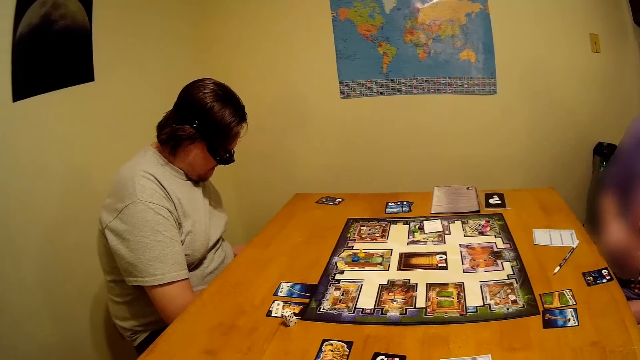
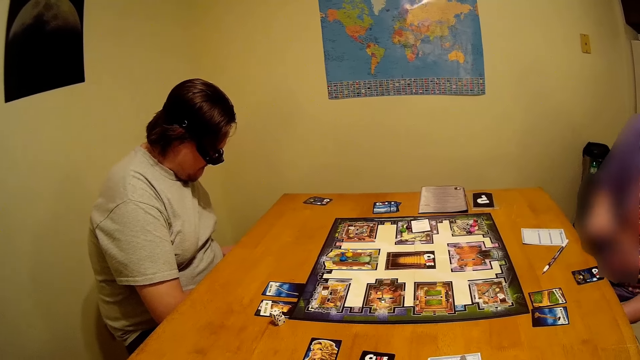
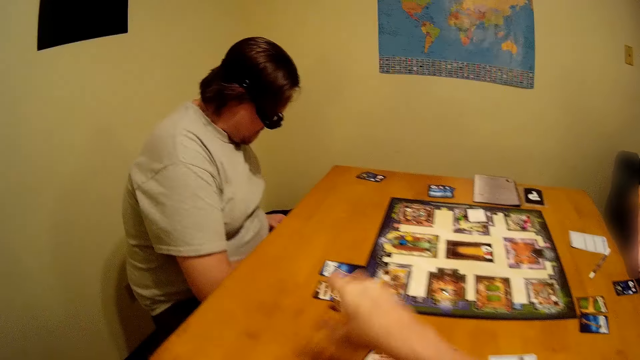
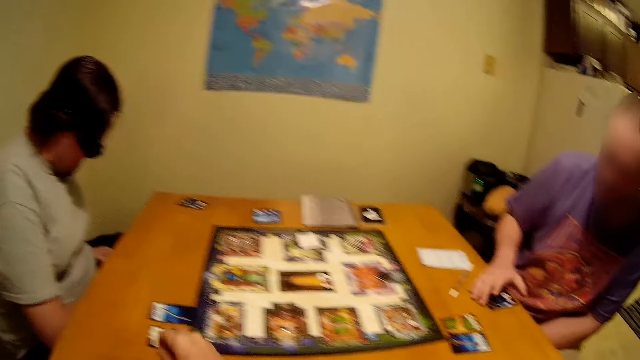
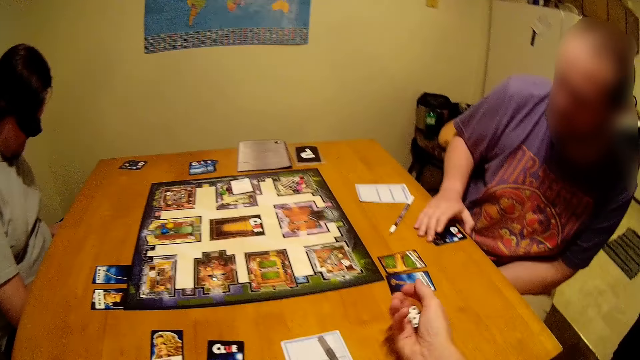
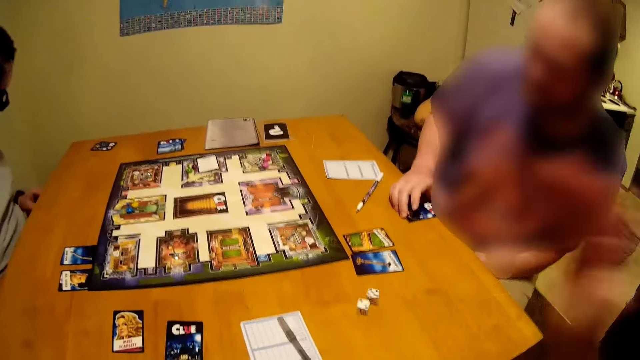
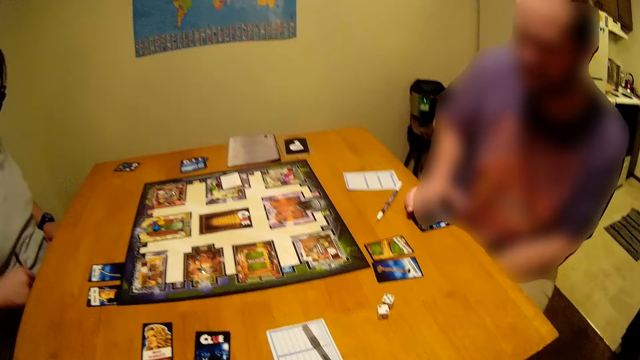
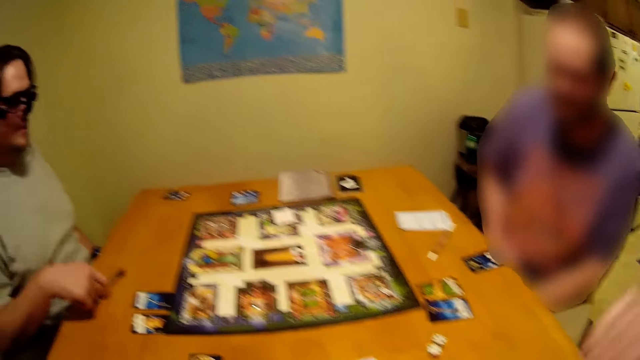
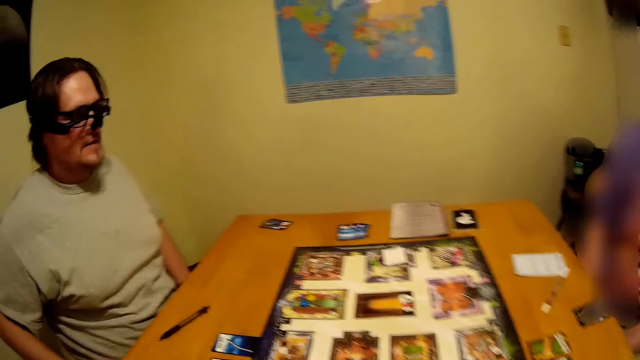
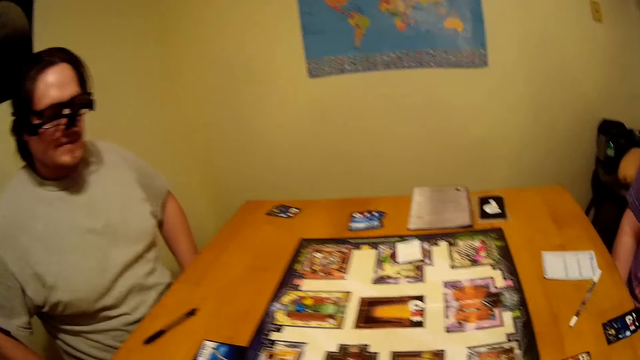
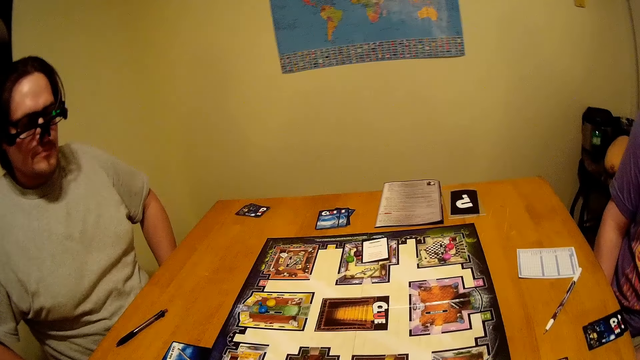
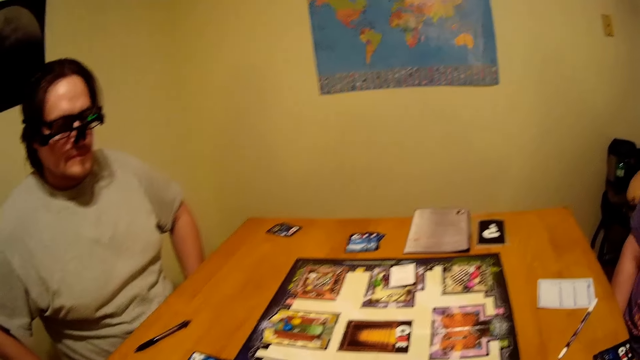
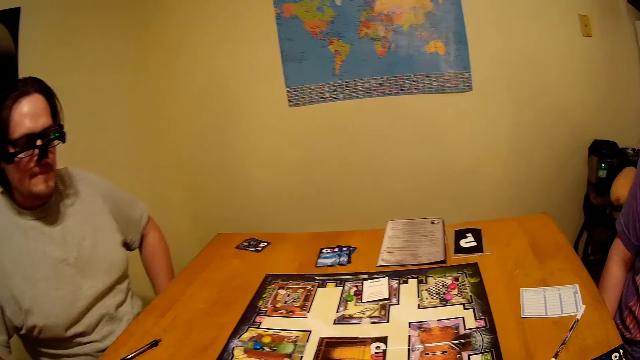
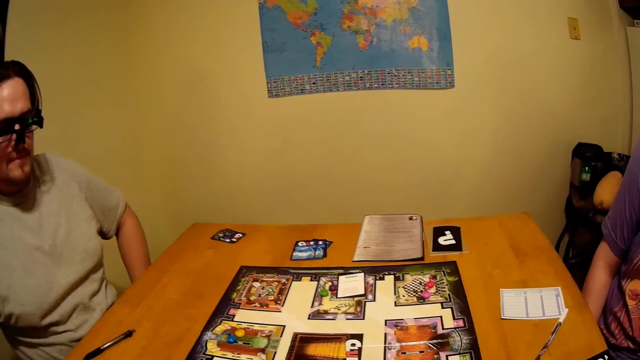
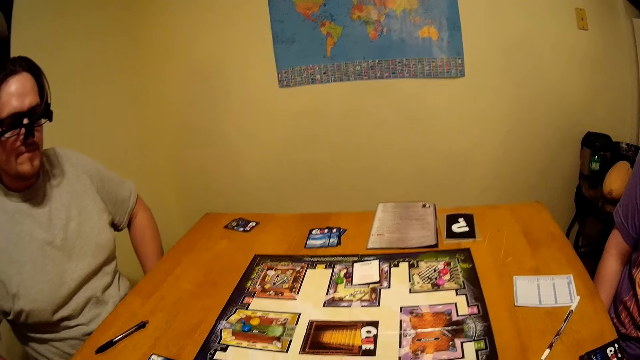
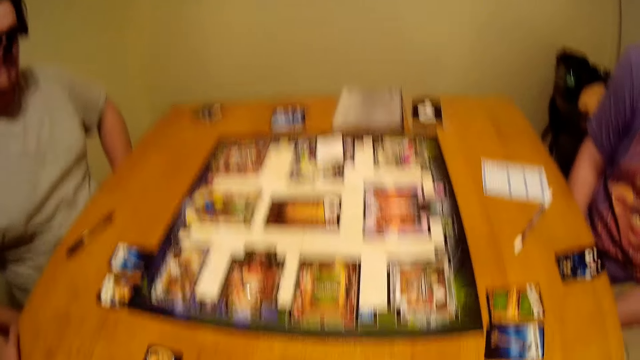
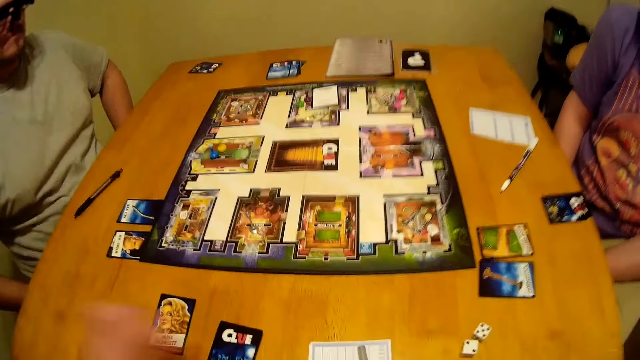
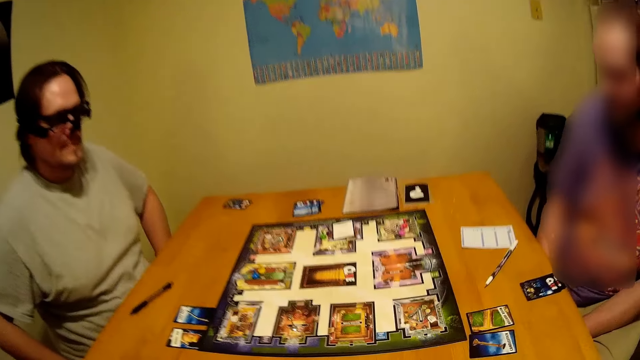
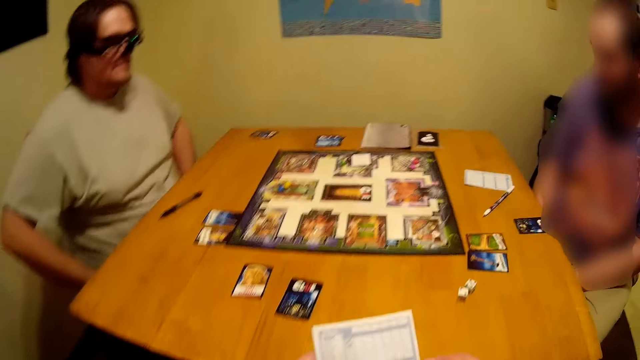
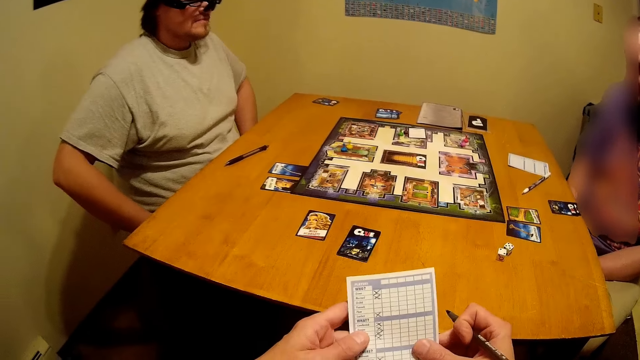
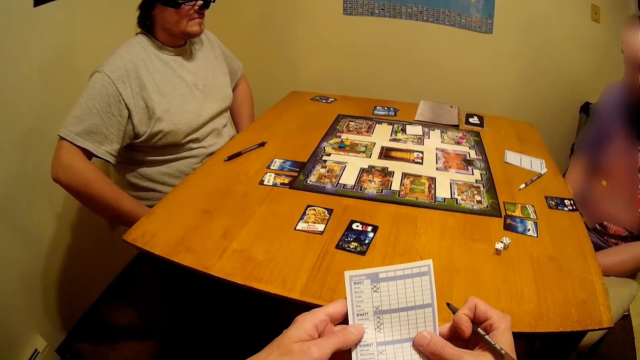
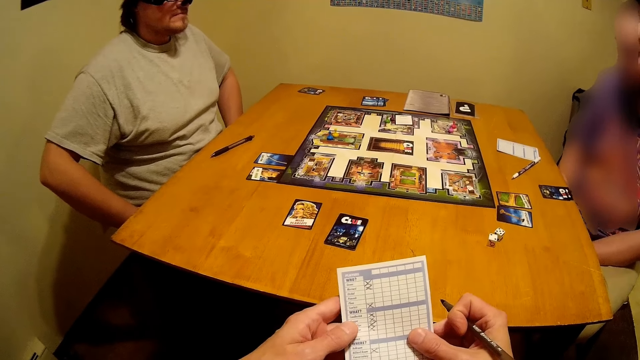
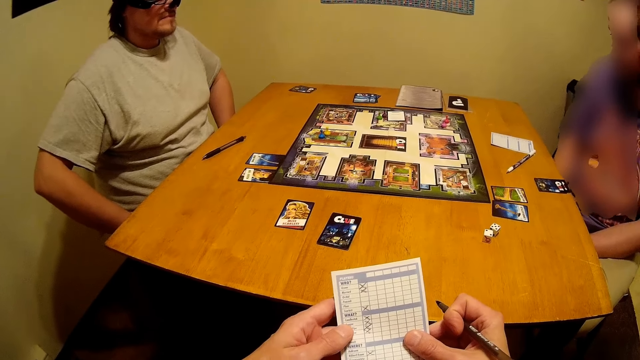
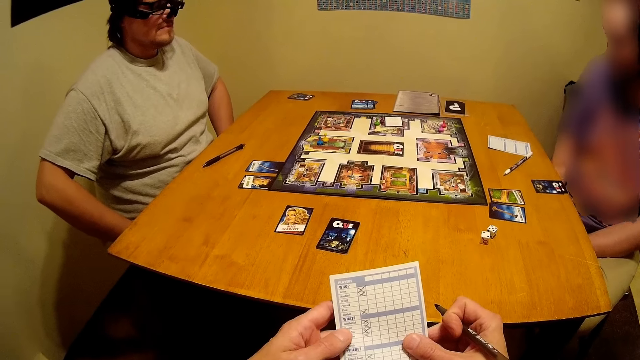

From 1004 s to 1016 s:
The camera wearer picks up dice on the table and rolls the dice on the table. A person puts the pen on the table.

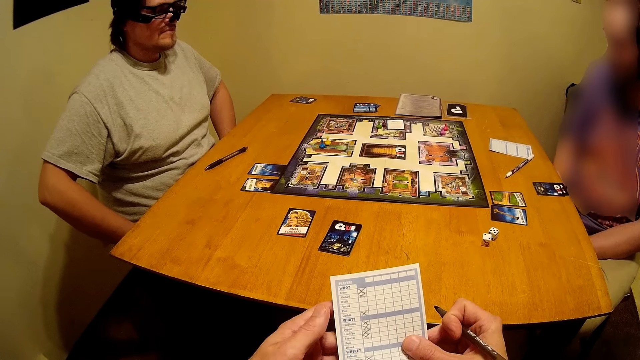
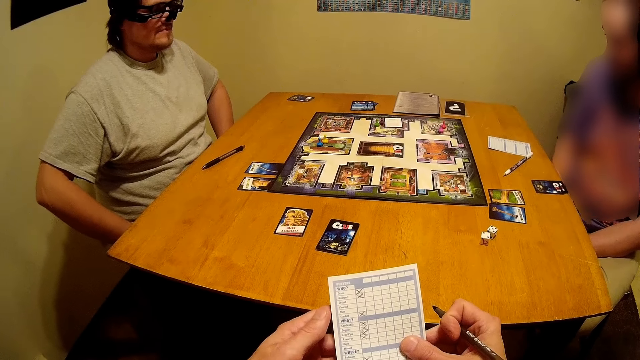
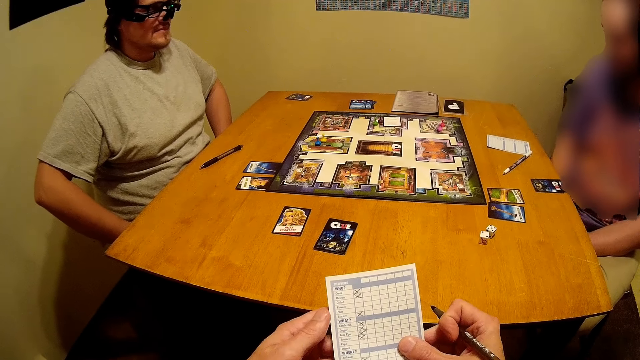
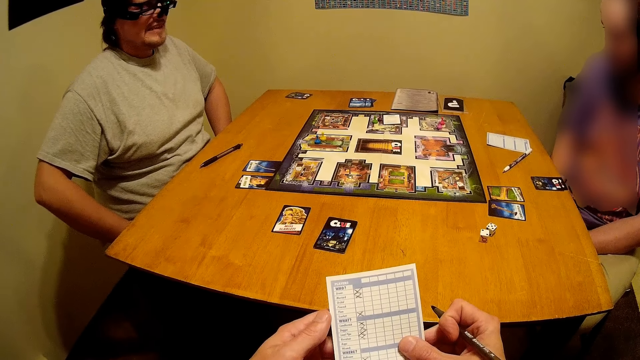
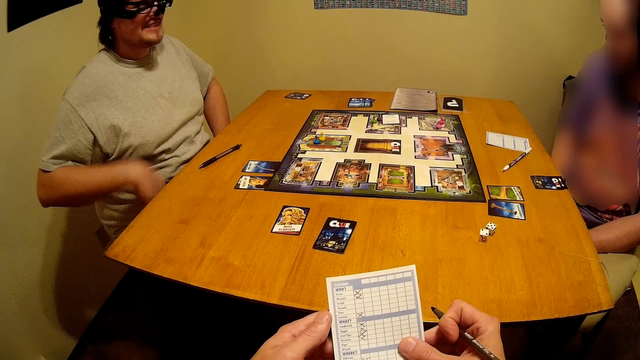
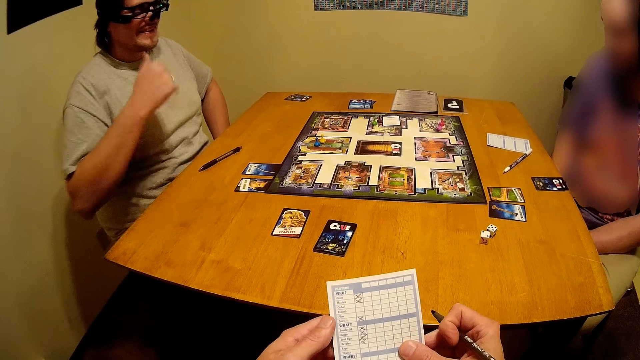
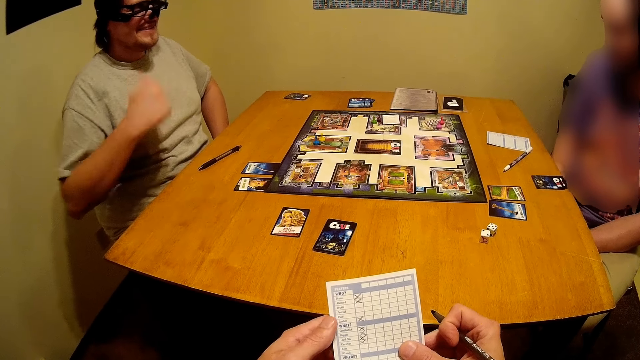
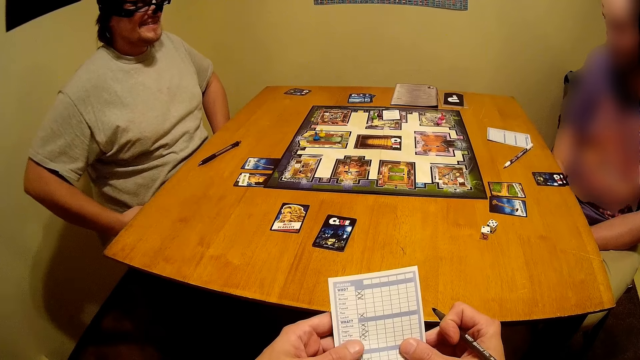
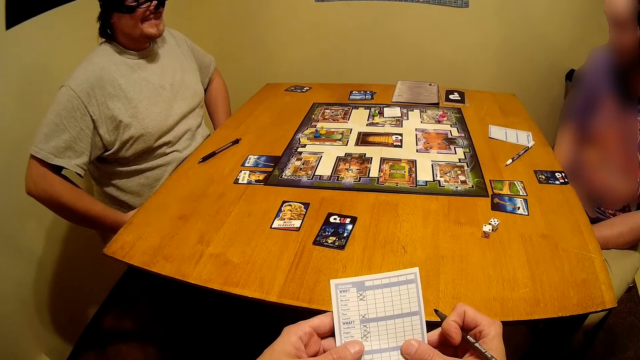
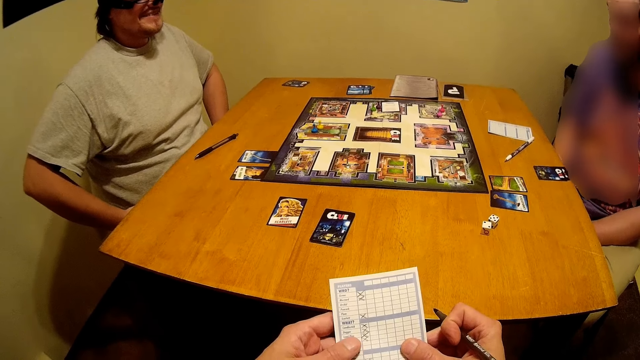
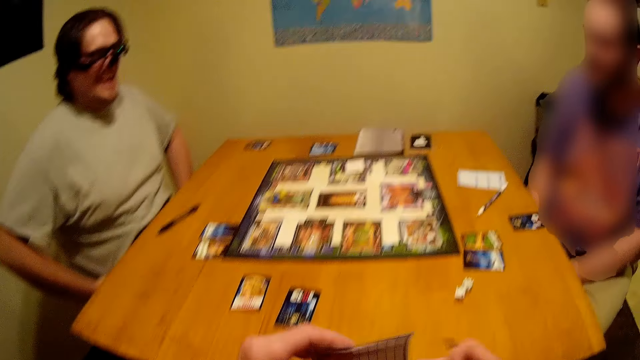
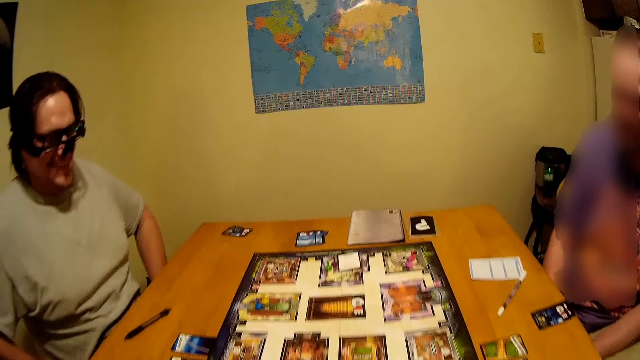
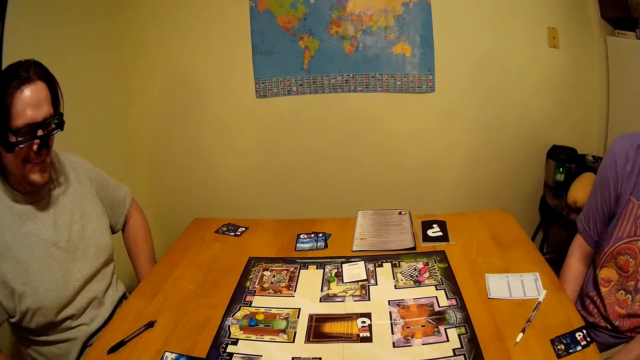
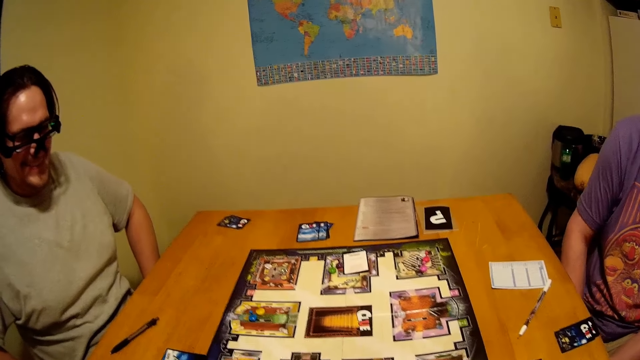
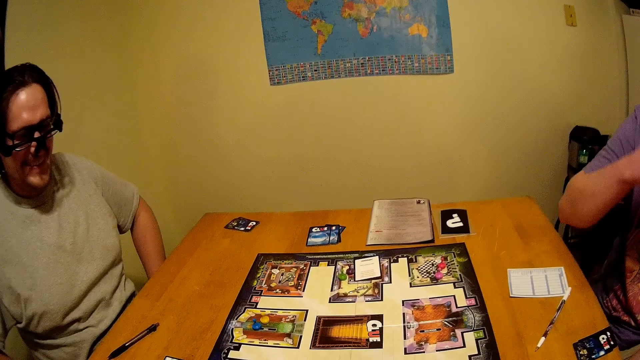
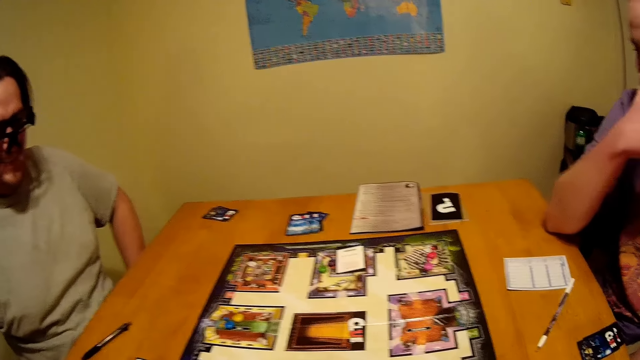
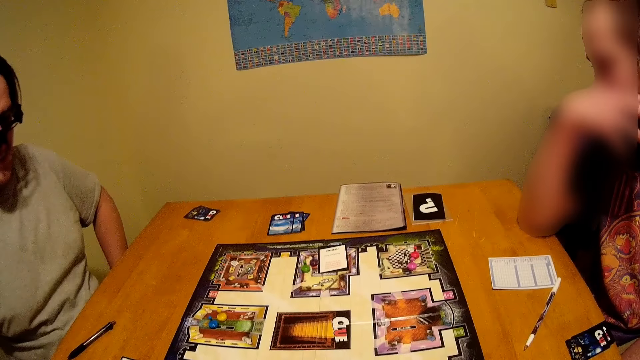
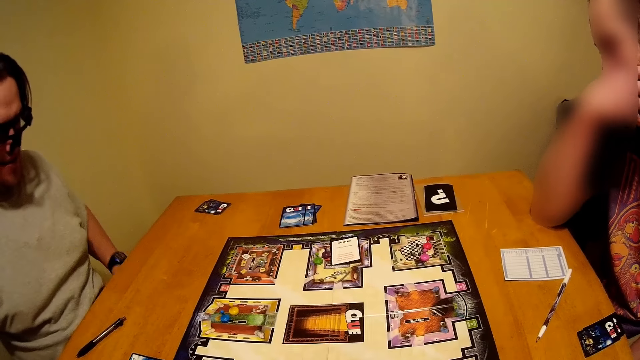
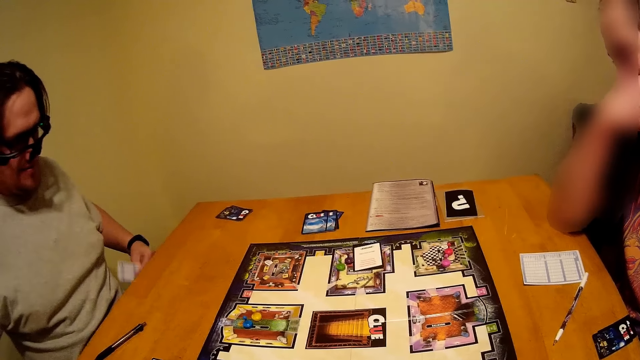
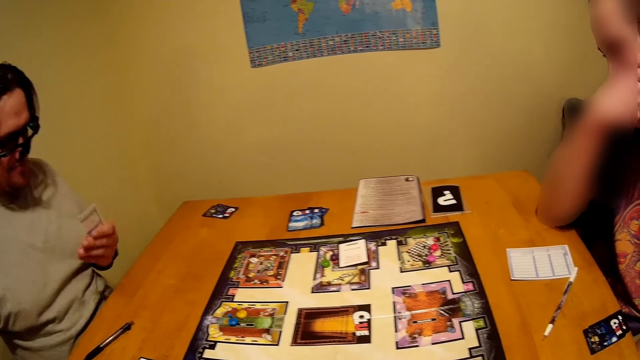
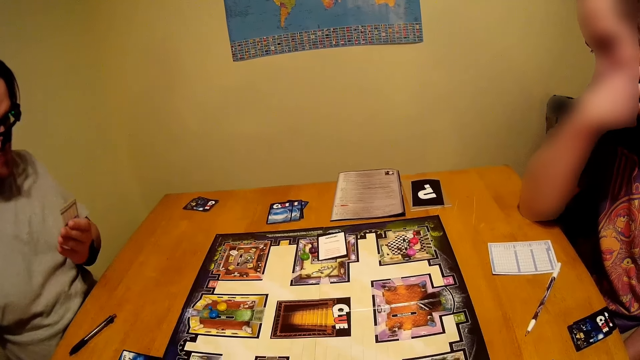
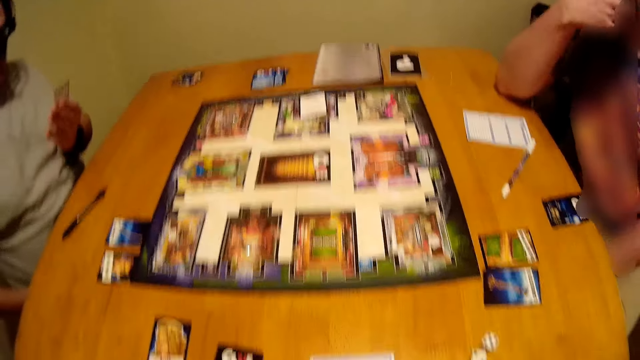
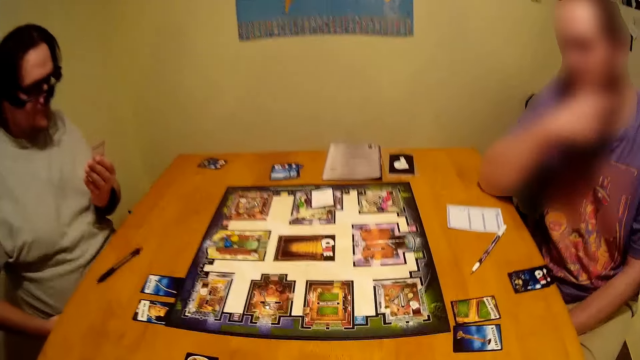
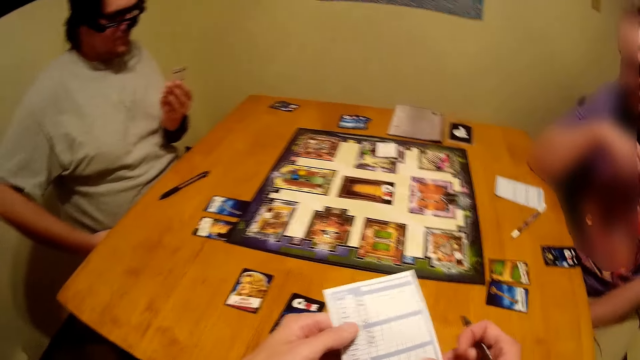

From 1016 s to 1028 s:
A man produces a card.
